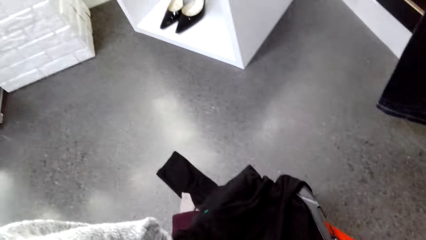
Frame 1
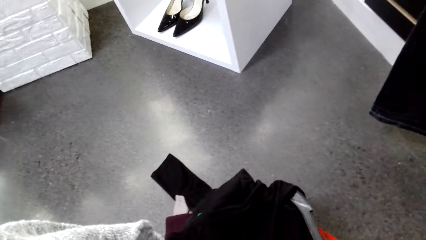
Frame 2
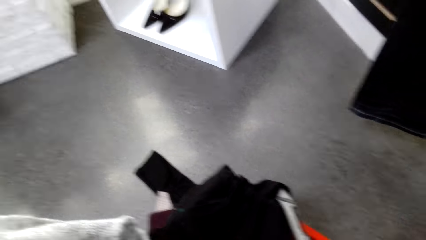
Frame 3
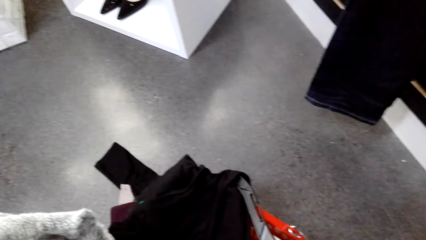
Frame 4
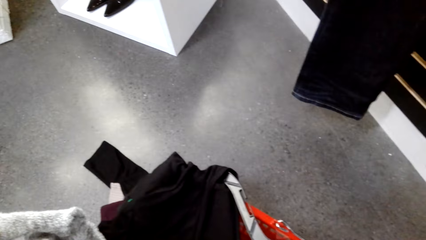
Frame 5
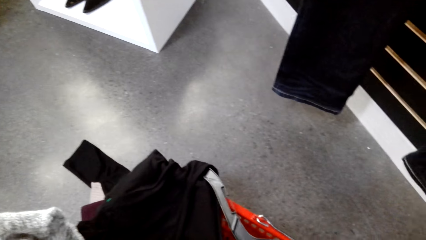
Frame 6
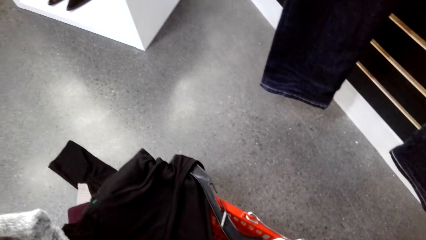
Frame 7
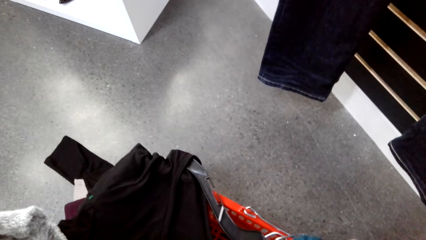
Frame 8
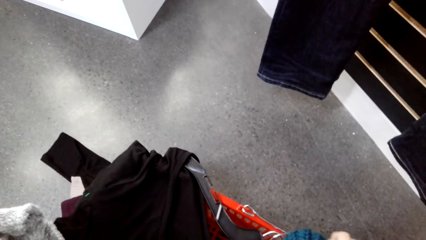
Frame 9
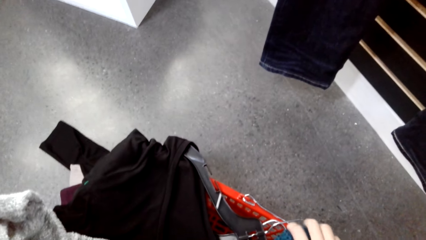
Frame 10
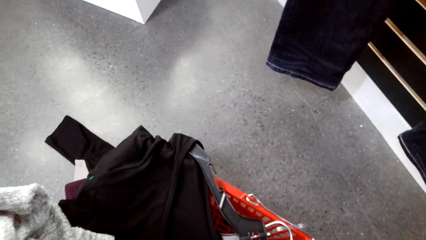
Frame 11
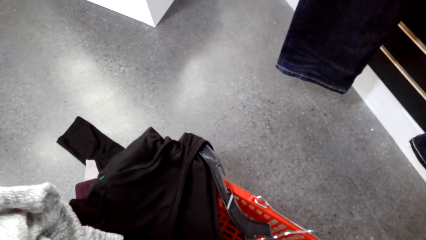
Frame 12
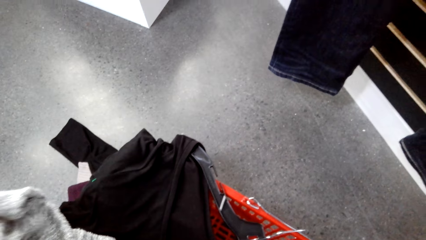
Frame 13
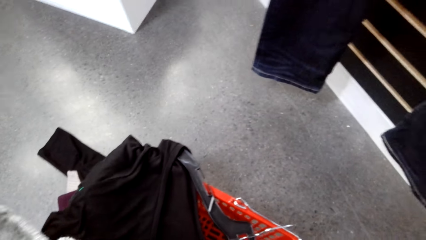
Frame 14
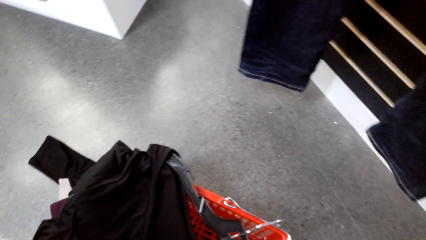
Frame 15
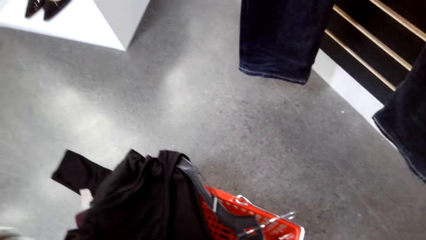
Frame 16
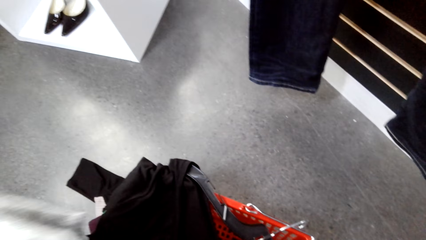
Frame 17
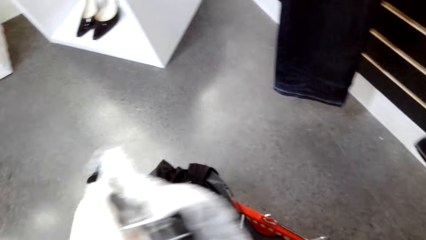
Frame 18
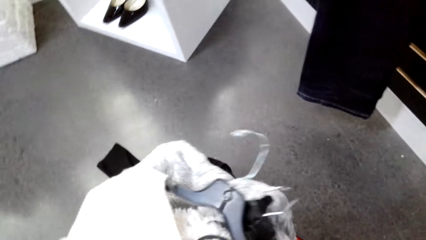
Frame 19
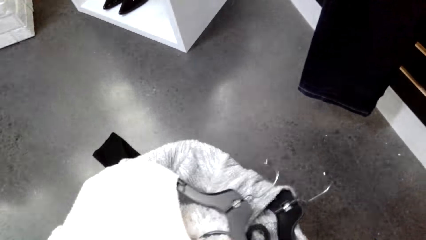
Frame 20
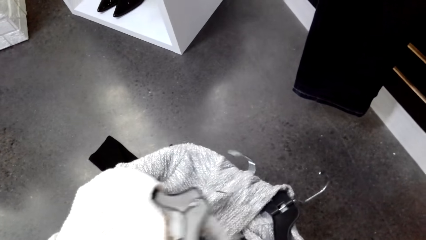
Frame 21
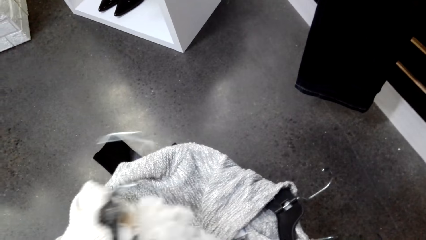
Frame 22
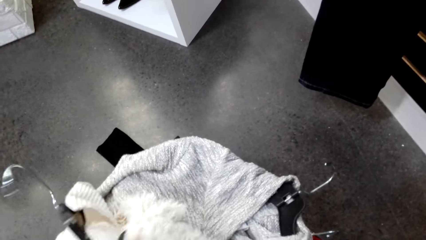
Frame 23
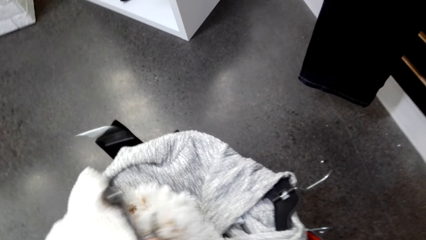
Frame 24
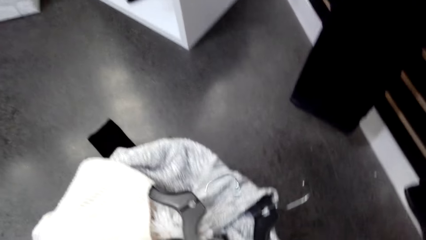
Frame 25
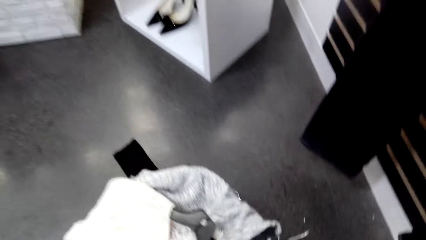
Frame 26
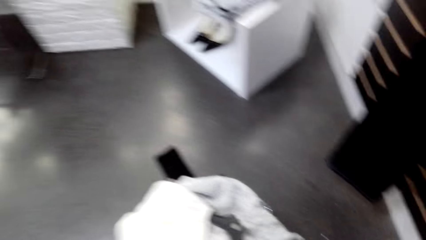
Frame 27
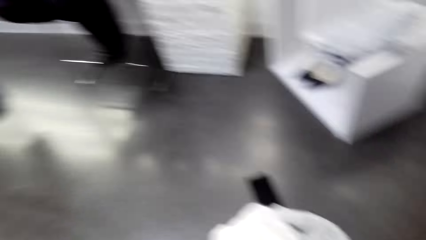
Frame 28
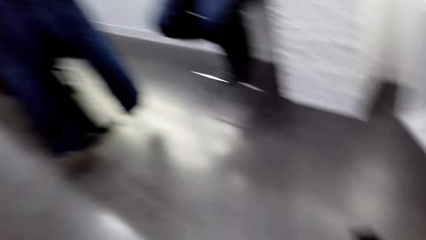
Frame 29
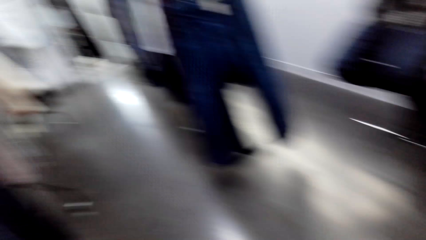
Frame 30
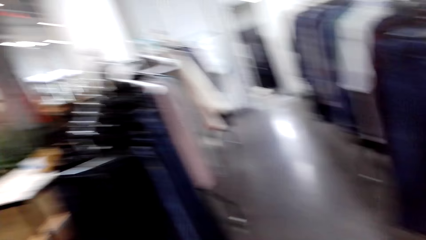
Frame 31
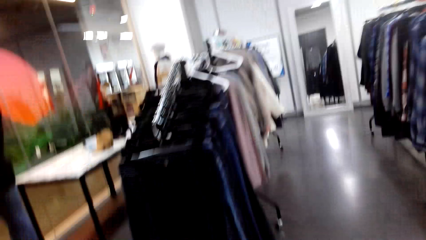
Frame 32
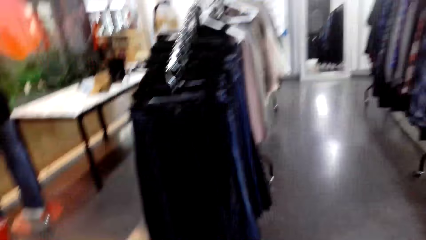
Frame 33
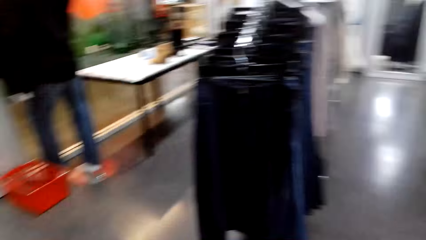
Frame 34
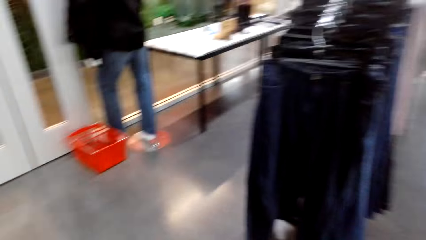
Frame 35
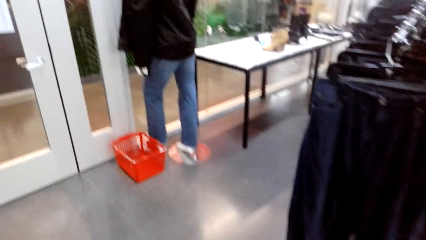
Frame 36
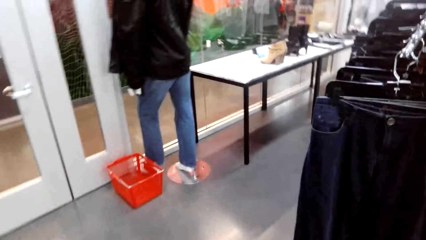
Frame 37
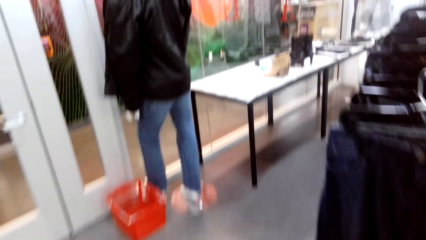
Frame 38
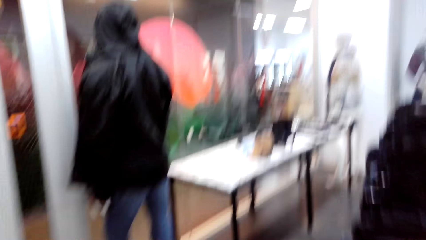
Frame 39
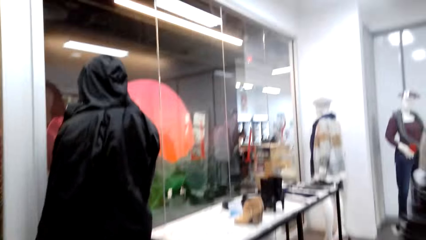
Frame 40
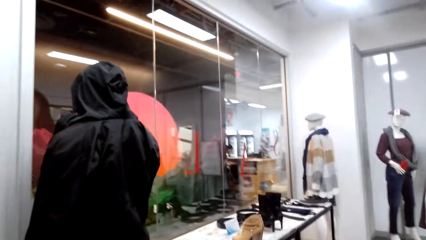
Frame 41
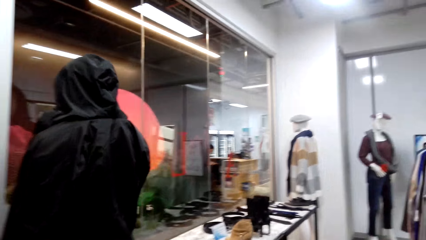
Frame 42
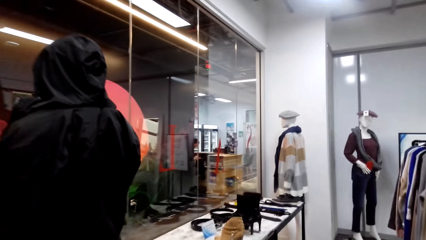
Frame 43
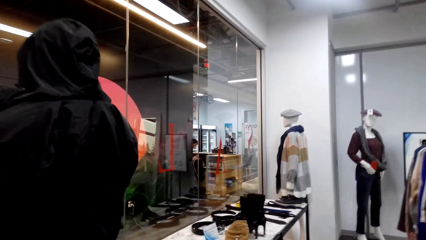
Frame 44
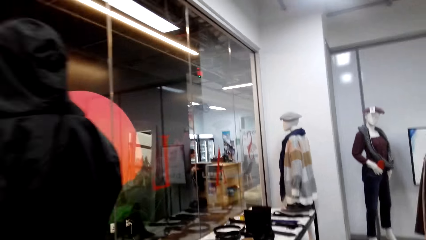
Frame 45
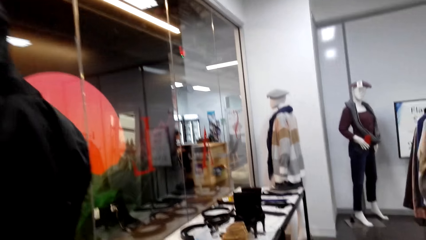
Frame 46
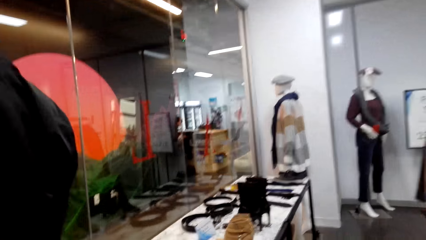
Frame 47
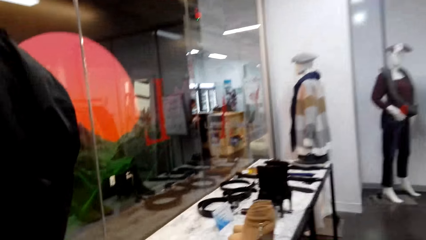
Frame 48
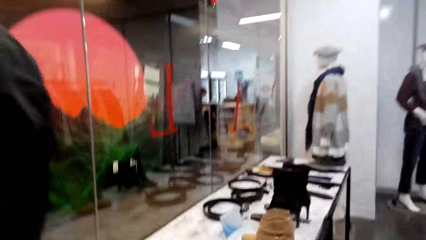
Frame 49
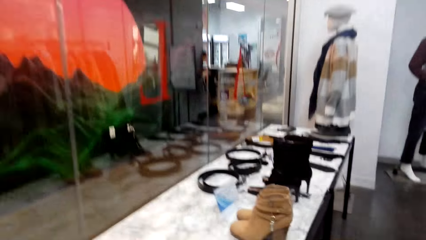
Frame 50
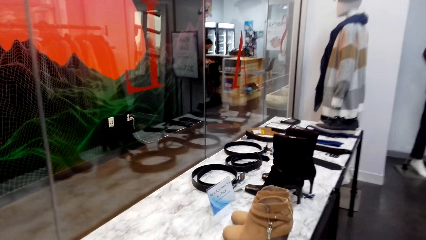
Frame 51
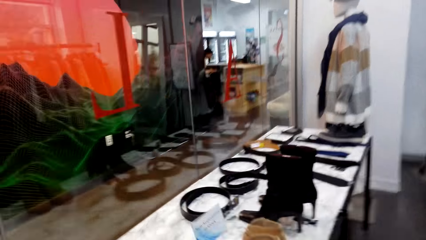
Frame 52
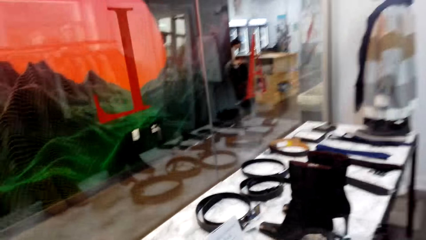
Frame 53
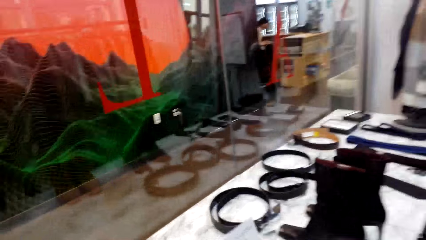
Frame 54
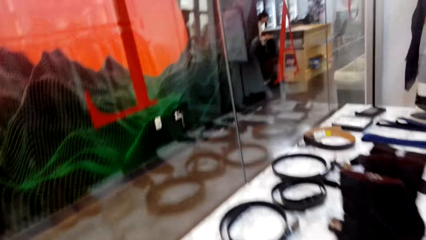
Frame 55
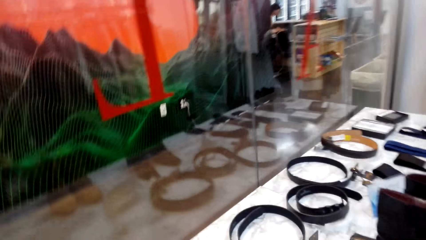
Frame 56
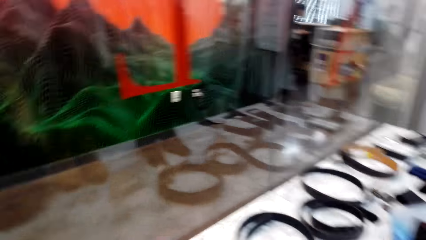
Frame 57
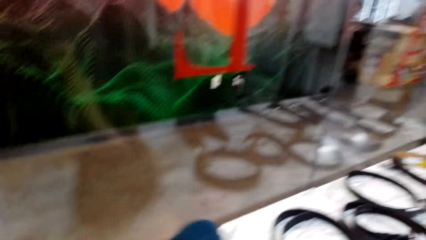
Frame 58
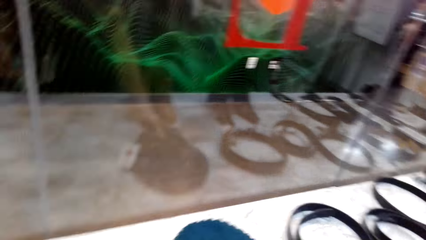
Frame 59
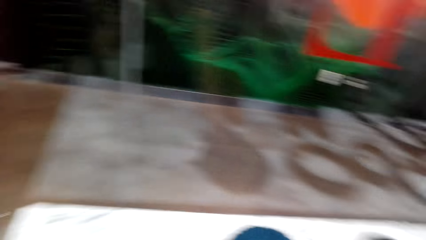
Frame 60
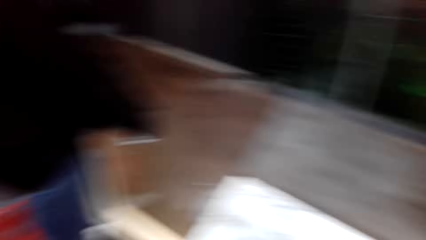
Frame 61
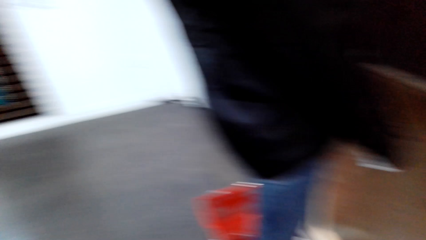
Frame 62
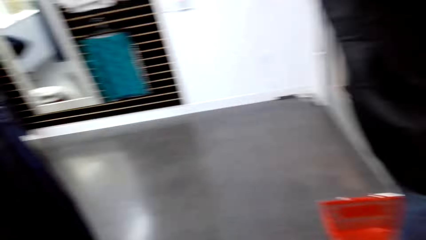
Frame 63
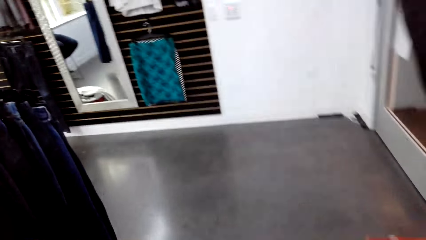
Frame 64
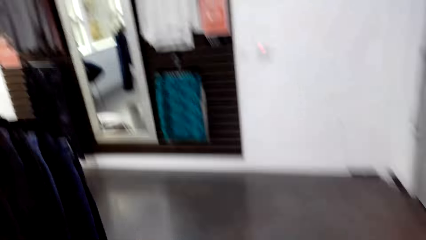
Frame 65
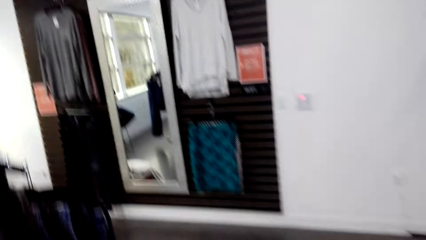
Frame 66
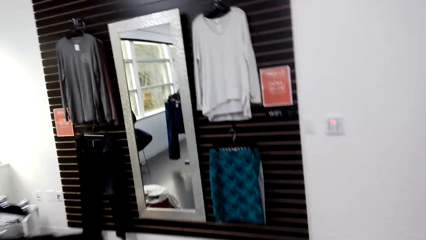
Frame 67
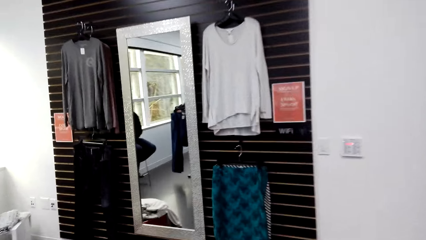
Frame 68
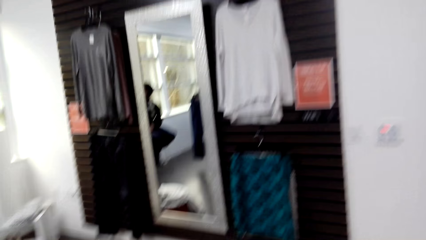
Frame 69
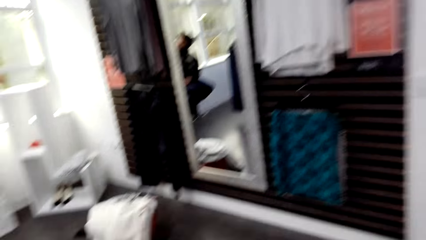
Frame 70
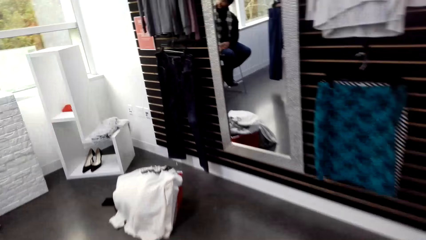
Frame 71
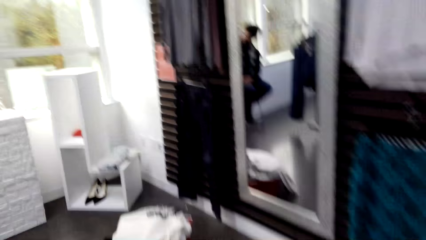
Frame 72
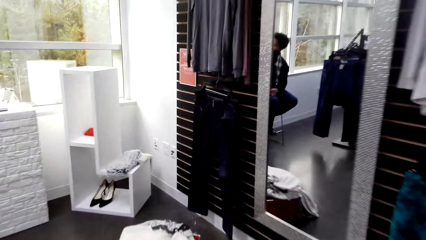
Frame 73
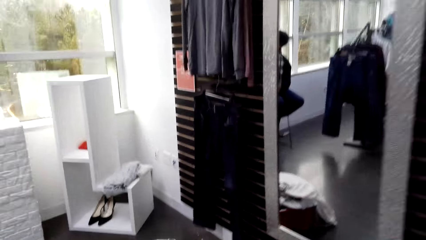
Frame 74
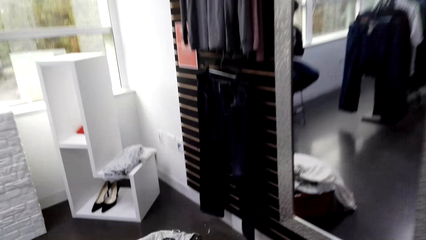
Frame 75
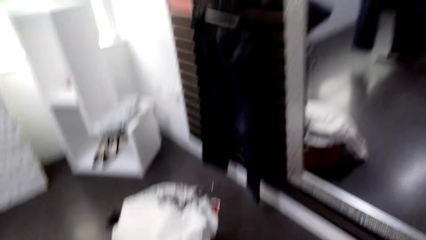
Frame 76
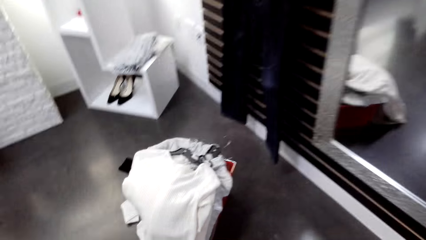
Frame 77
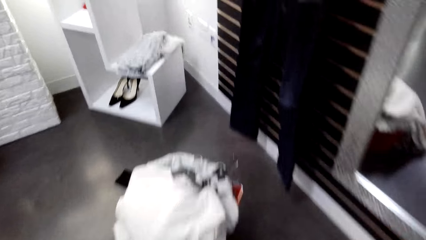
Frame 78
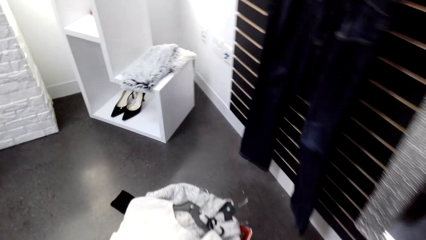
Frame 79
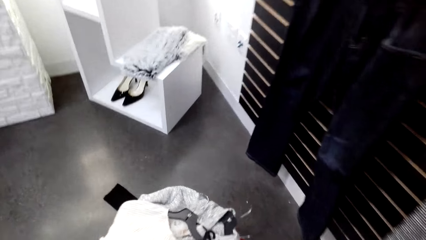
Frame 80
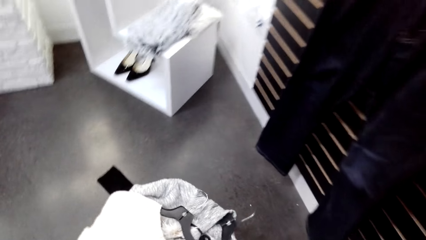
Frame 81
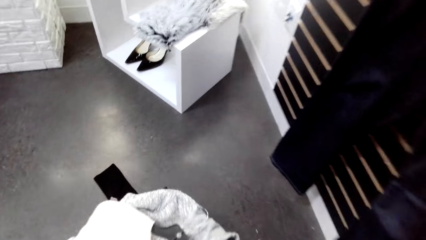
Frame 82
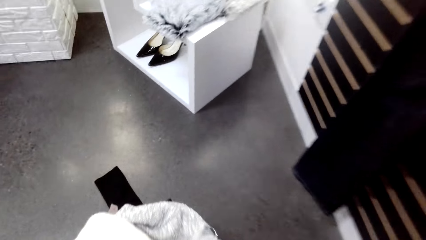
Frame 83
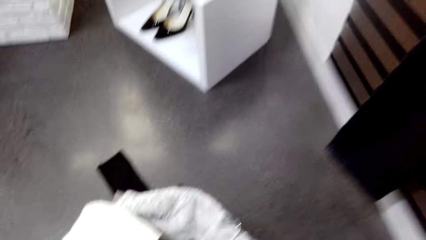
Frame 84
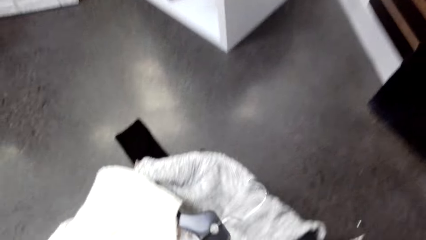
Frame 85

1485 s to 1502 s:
A man converses with the camera wearer. The camera wearer converses with the man. The man converses with the camera wearer. The camera wearer arranges the sweaters and sorts the clothes in the basket. The man converses with the camera wearer. The camera wearer turns left and turns right. They move around the boutique. They walk towards the bench. They place the cap on the bench. They walk back.
